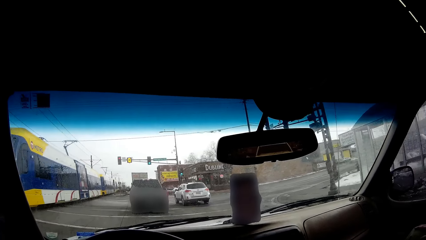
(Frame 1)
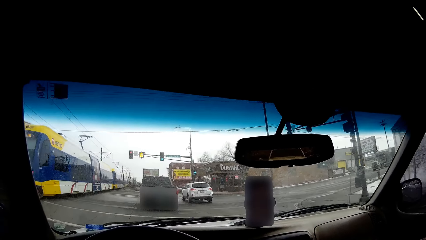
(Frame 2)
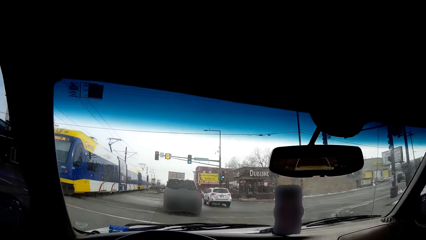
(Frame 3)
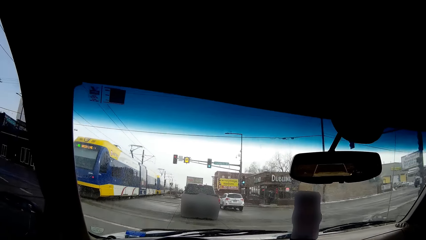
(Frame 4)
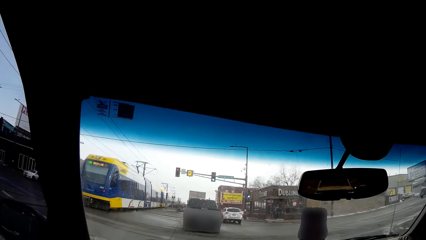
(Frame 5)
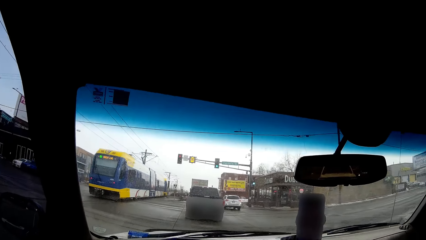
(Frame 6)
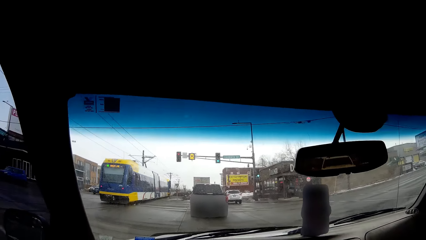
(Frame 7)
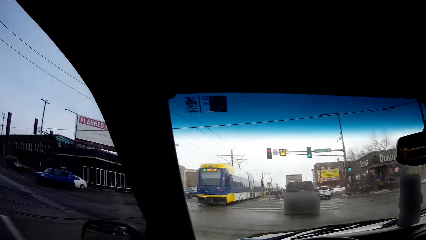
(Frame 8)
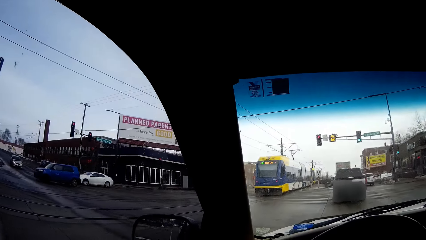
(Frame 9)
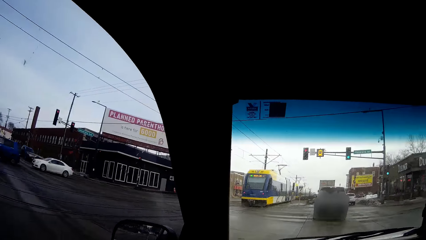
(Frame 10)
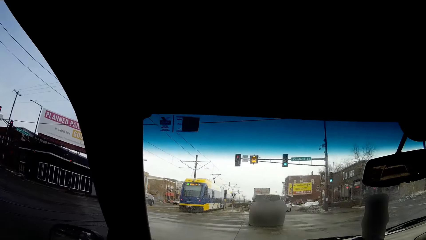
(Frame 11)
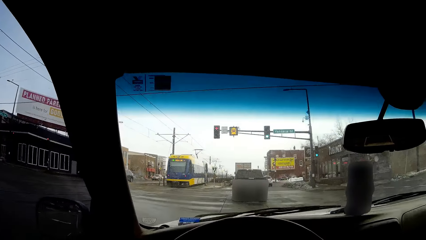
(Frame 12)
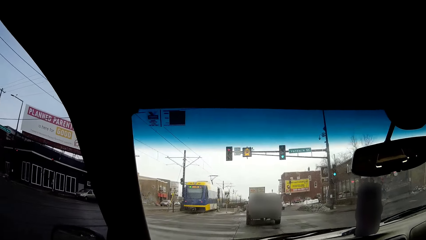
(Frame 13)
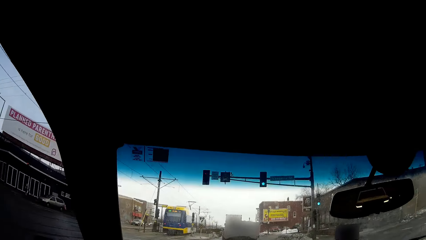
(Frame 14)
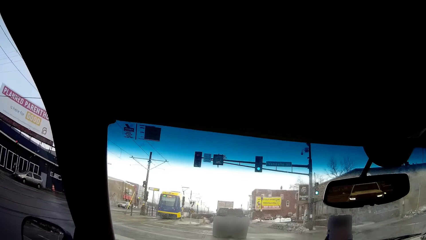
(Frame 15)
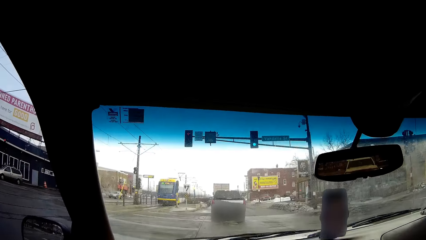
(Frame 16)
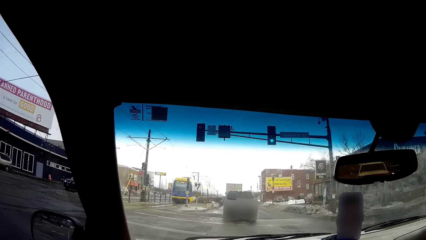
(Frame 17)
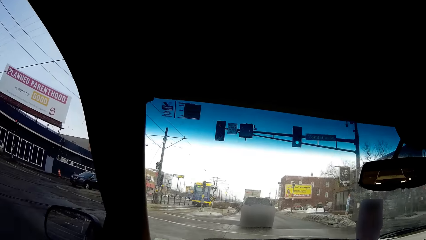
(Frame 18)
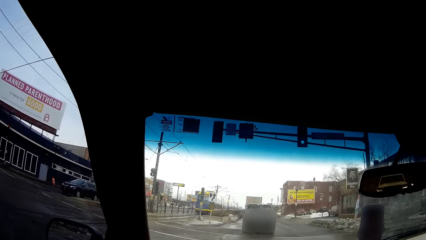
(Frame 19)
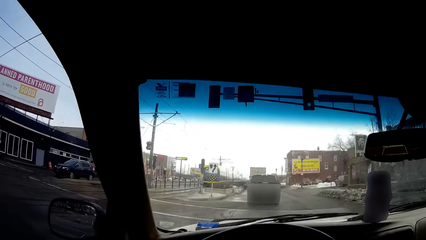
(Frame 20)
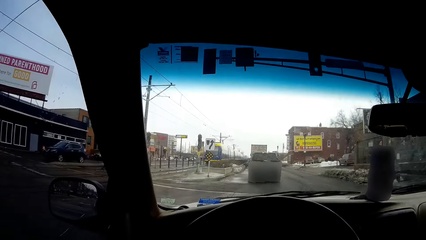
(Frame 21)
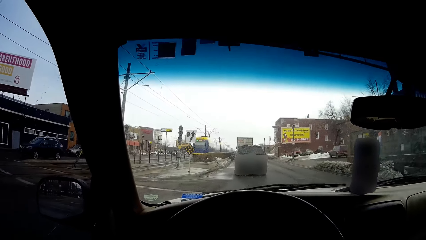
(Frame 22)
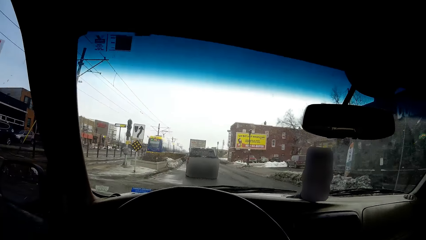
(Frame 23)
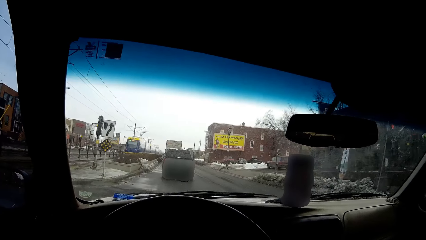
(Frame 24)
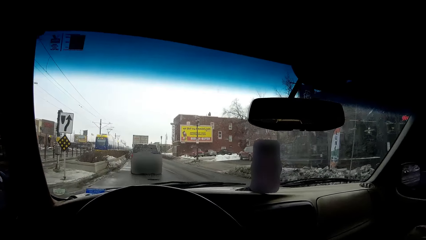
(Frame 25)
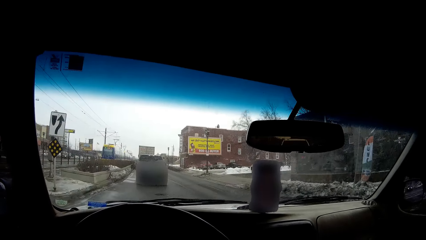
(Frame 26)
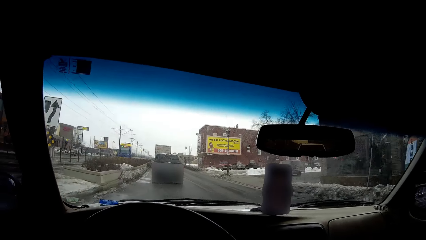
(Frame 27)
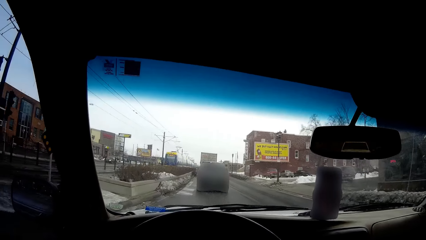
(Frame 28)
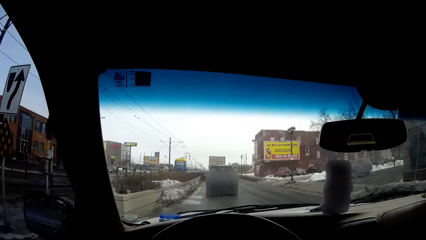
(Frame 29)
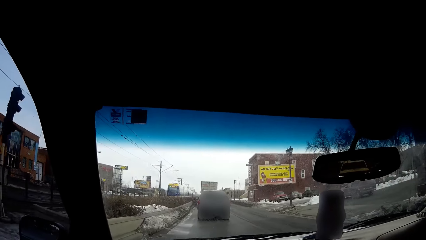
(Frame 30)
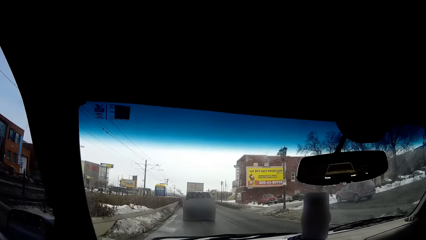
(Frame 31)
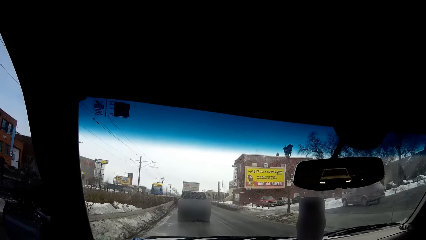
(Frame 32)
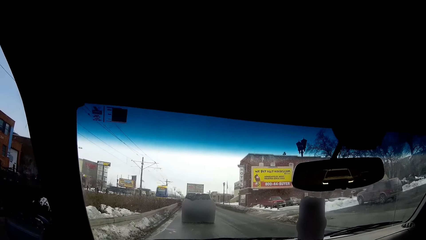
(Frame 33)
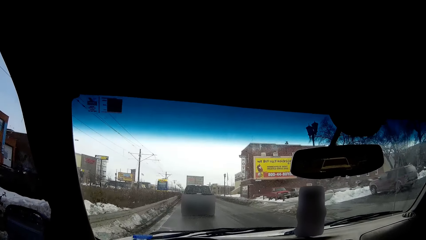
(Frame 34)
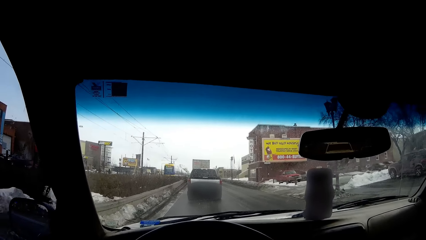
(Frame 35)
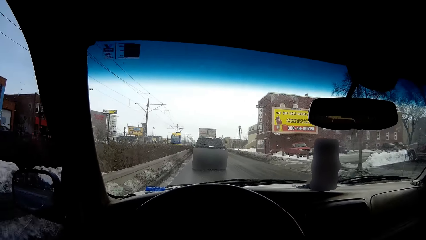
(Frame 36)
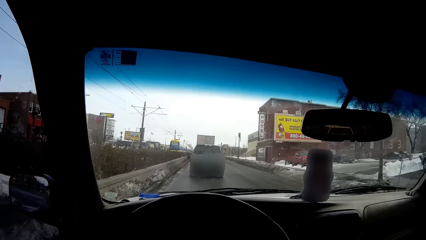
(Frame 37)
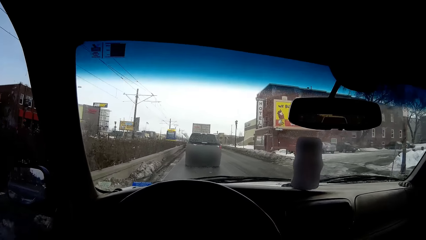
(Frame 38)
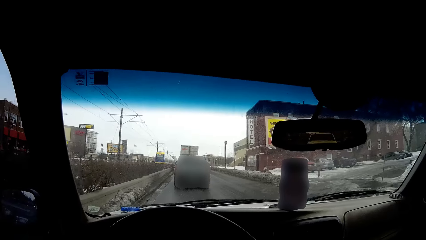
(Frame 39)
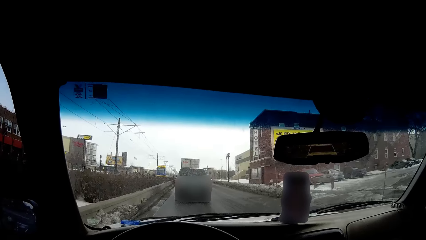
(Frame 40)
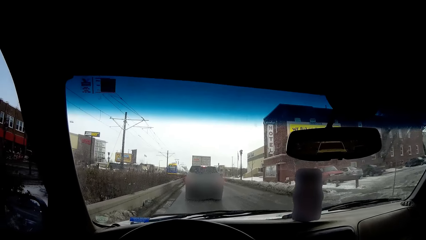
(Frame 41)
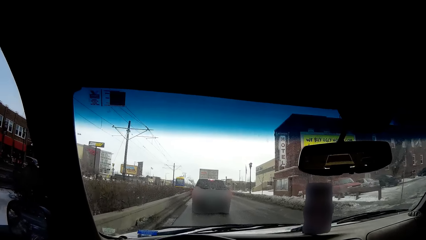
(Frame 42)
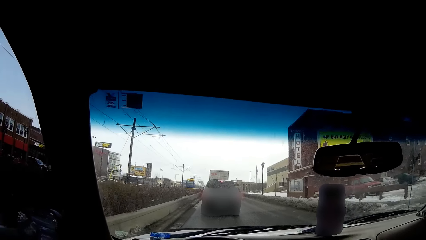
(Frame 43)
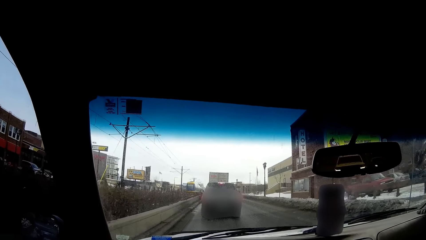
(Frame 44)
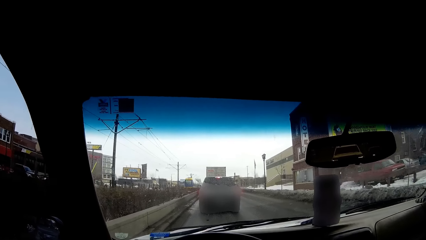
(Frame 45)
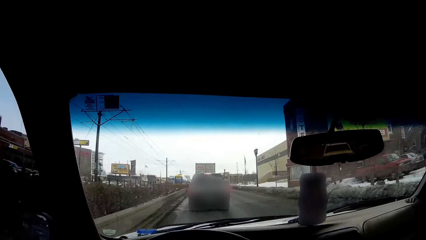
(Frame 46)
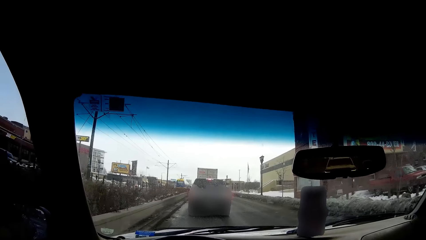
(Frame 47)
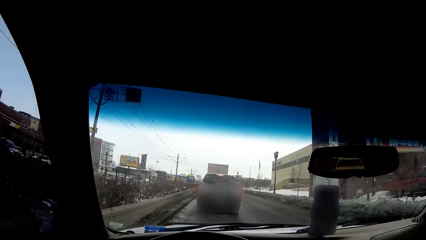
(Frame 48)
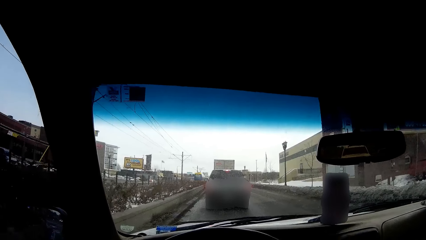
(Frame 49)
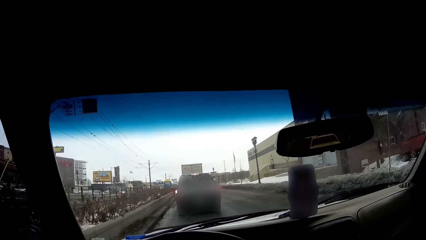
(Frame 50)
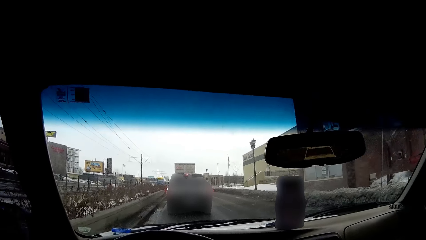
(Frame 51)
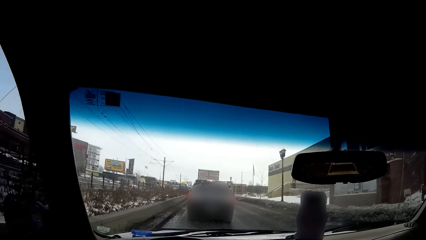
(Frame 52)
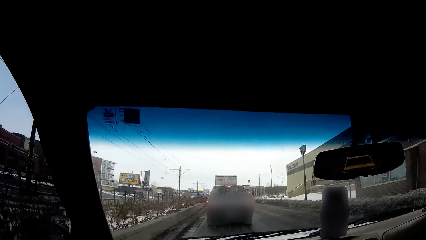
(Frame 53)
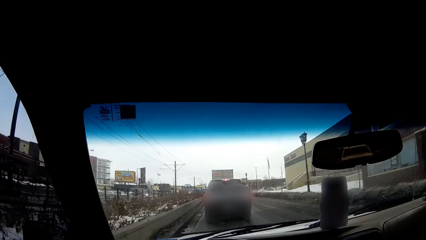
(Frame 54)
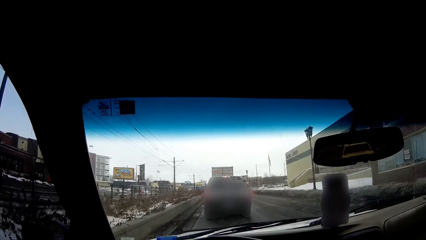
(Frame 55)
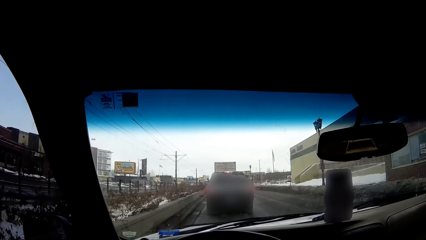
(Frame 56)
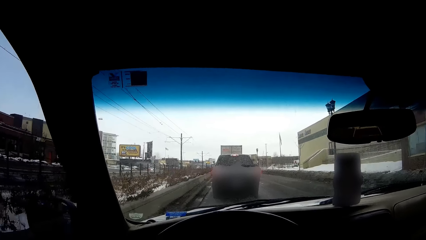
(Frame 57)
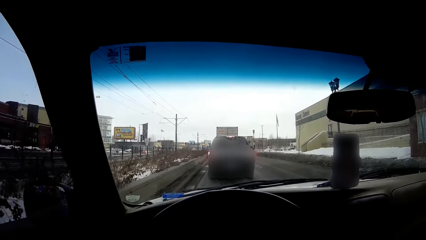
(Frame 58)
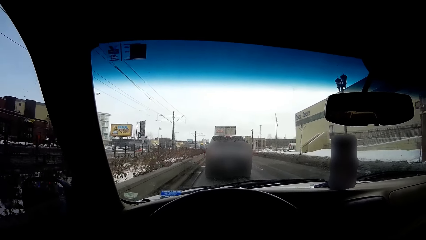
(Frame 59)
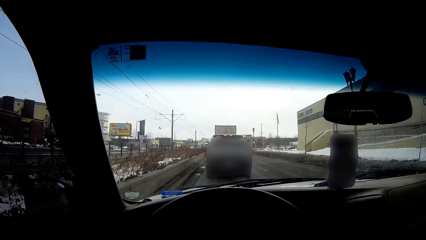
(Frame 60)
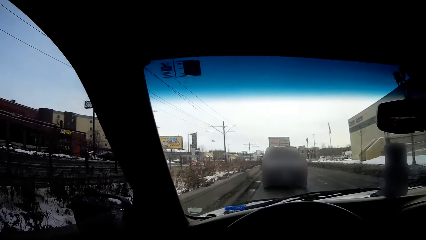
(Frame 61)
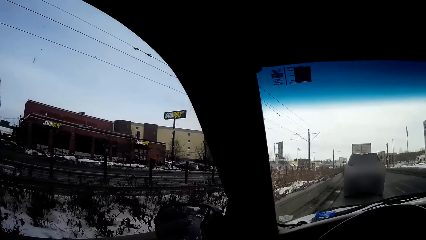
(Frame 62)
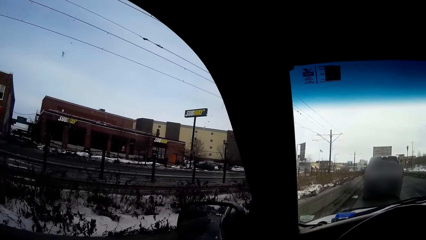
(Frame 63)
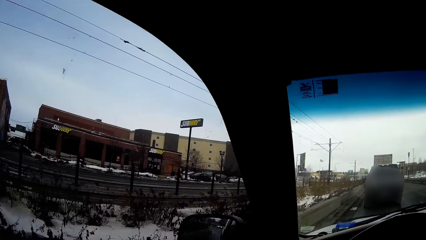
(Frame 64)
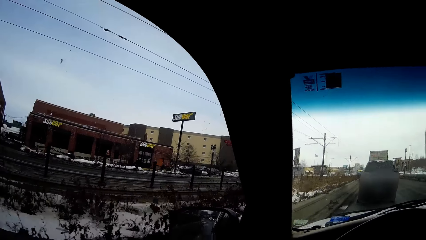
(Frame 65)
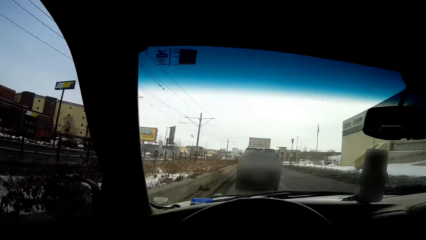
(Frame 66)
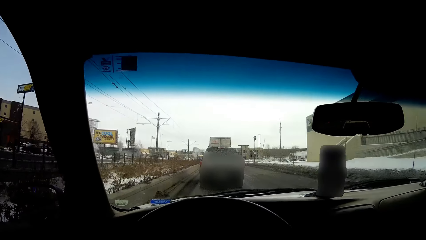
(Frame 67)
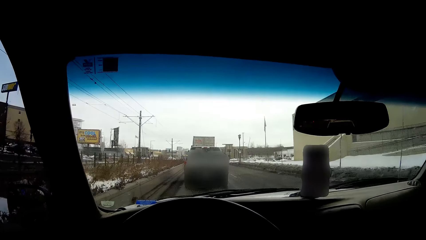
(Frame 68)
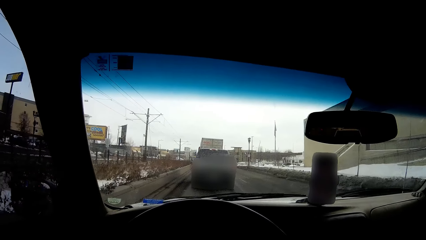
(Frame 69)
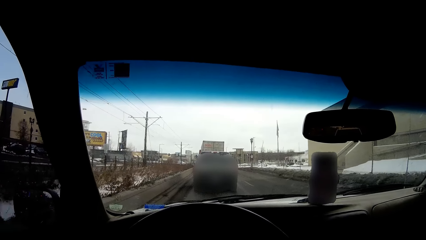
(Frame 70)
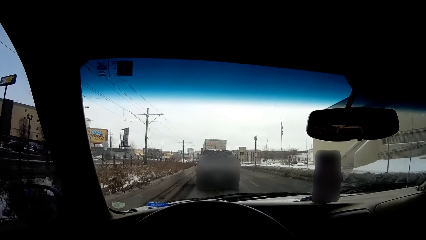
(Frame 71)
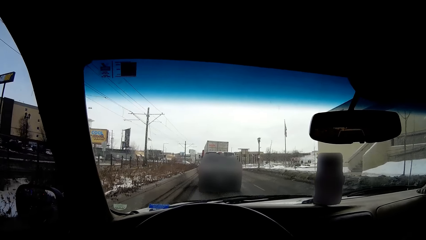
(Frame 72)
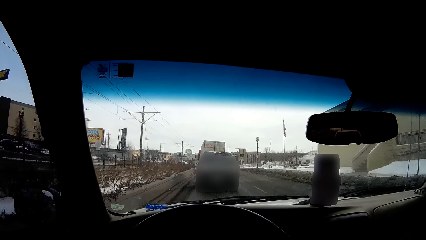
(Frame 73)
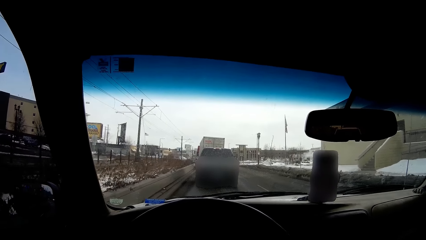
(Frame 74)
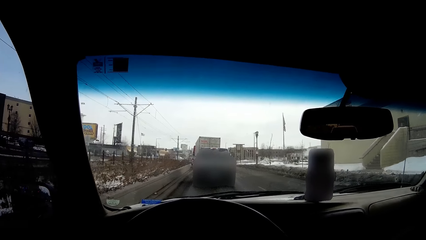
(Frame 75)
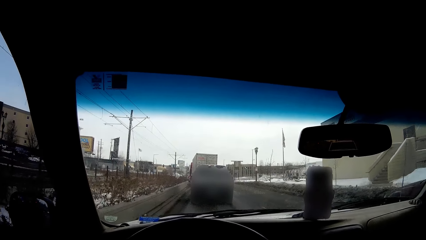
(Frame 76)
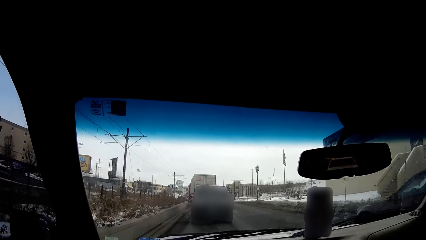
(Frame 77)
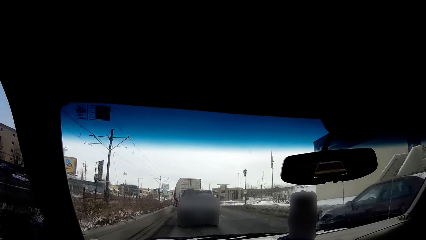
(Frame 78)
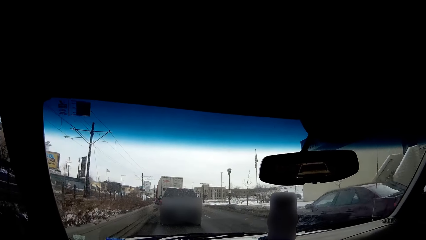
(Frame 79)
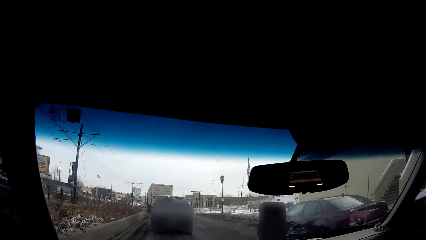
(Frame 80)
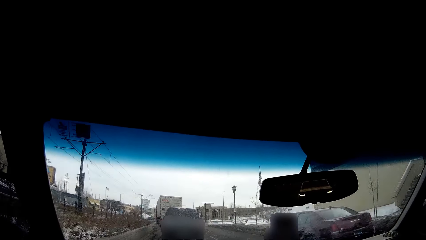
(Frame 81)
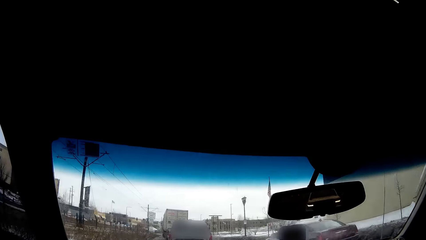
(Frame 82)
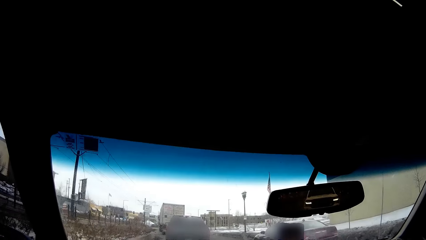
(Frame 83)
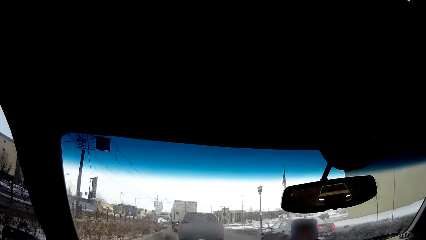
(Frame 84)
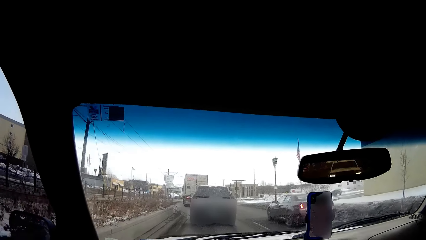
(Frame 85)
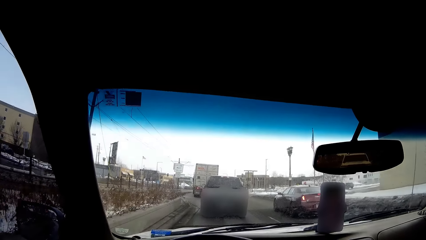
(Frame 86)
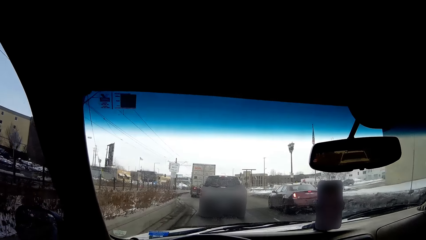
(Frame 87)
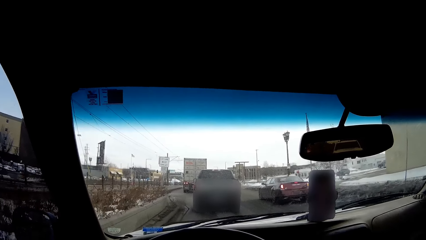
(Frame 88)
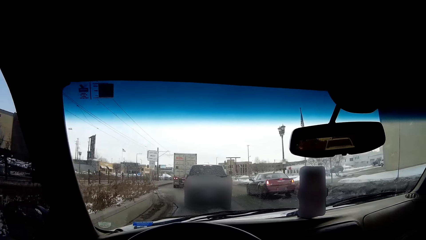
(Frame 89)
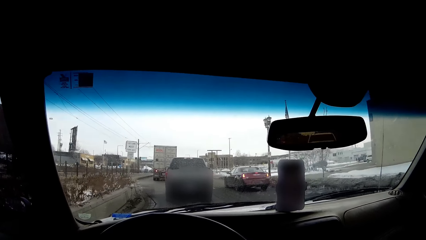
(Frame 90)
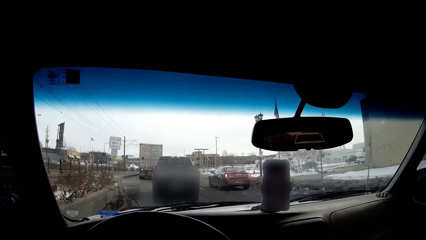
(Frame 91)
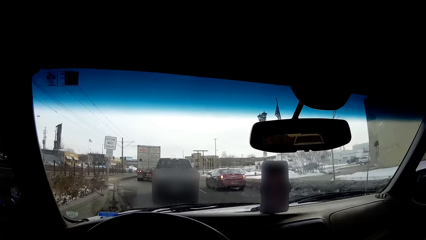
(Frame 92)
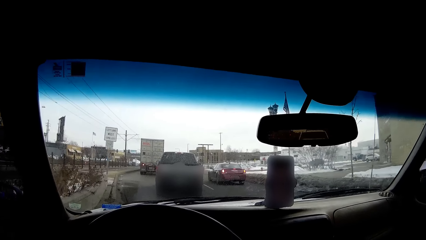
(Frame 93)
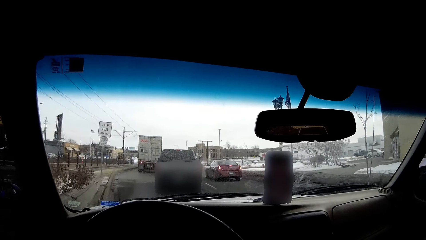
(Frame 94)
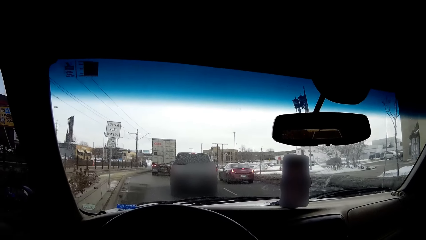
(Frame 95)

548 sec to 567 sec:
The camera wearer looks around. They drive on the road. They look around the street. They drive a car.
